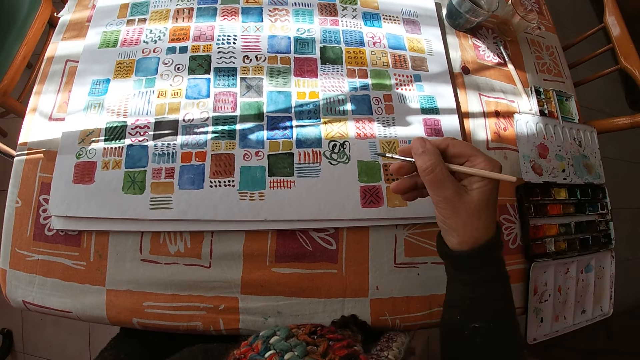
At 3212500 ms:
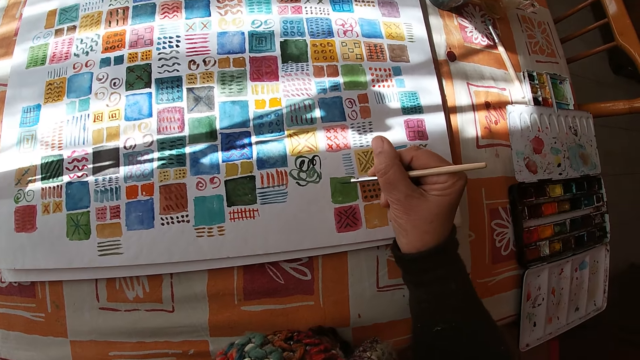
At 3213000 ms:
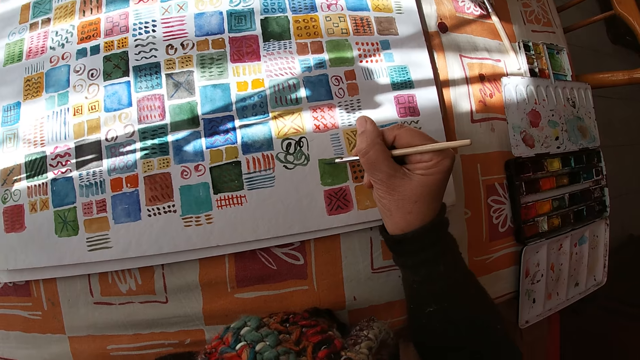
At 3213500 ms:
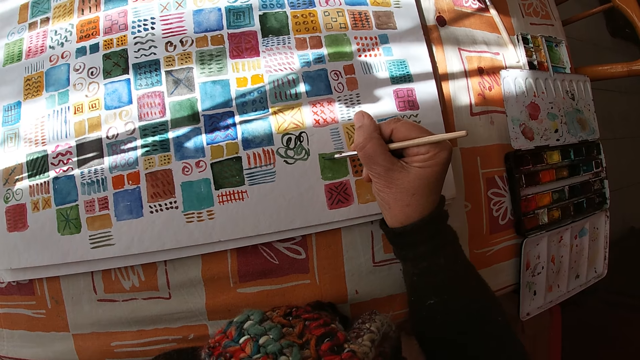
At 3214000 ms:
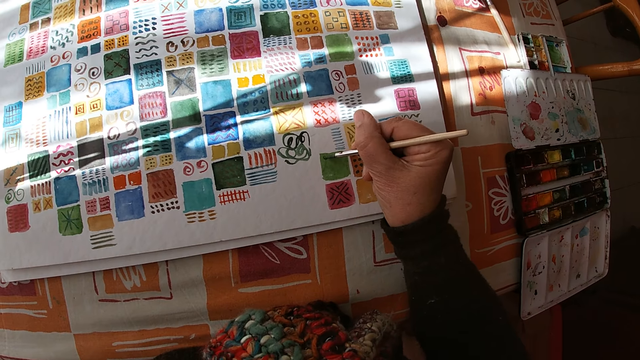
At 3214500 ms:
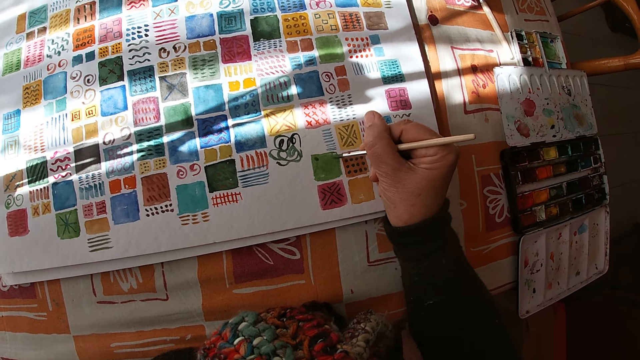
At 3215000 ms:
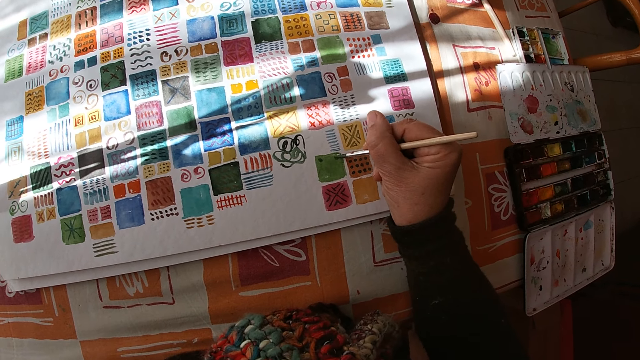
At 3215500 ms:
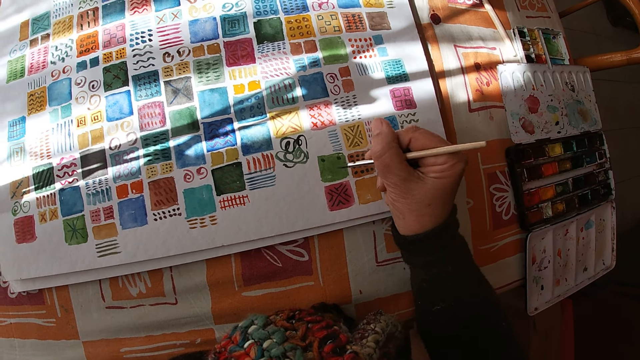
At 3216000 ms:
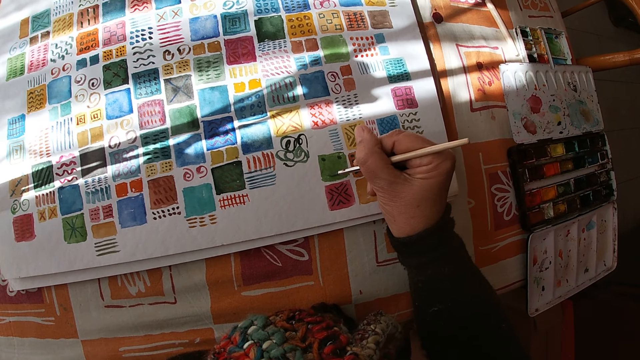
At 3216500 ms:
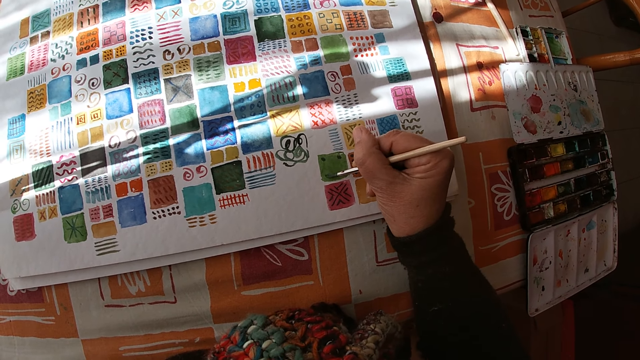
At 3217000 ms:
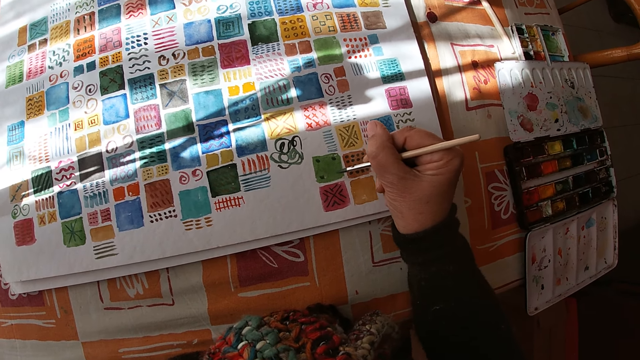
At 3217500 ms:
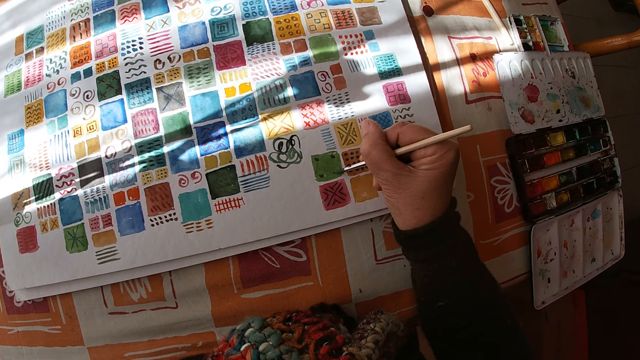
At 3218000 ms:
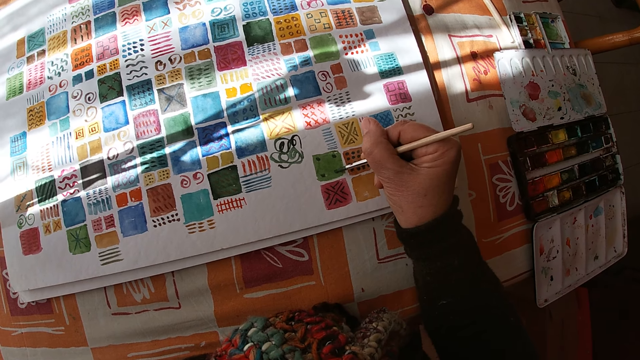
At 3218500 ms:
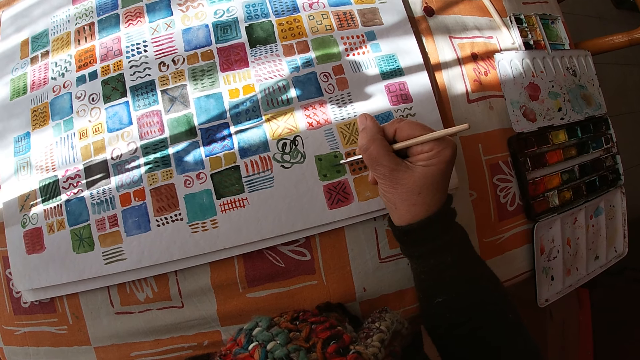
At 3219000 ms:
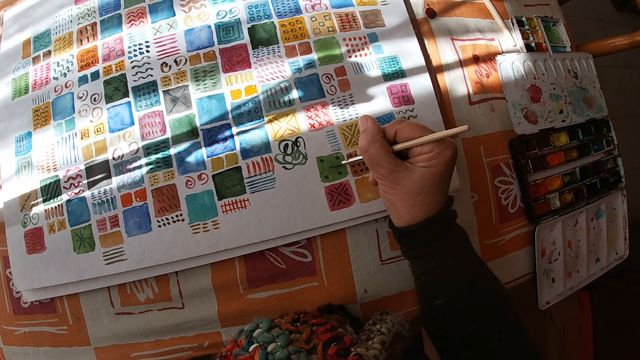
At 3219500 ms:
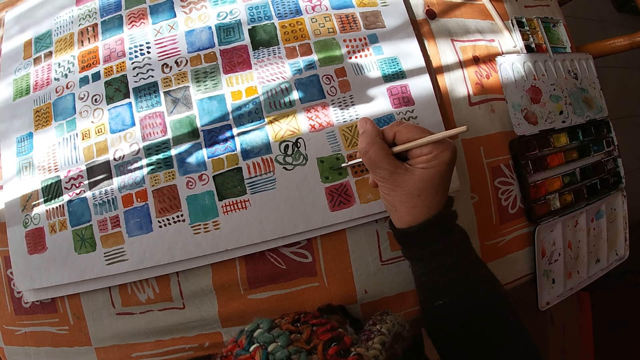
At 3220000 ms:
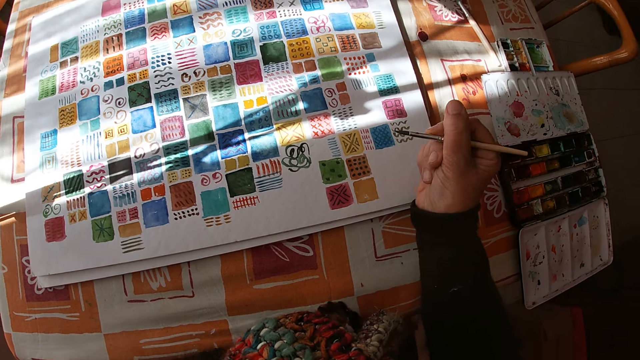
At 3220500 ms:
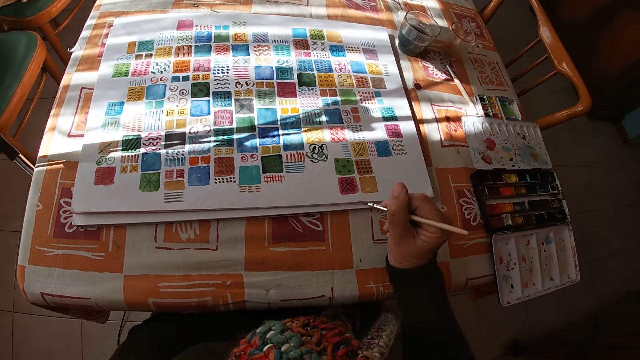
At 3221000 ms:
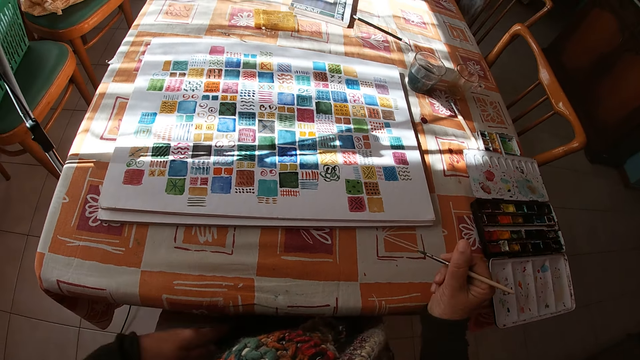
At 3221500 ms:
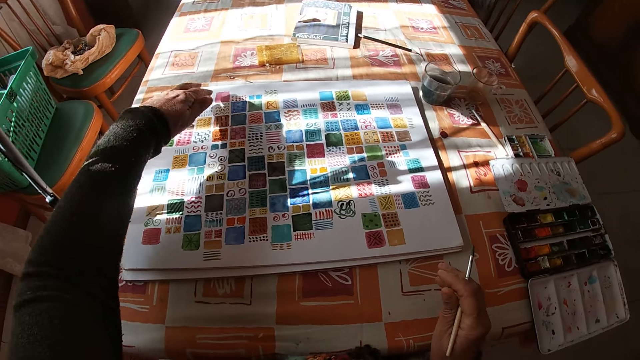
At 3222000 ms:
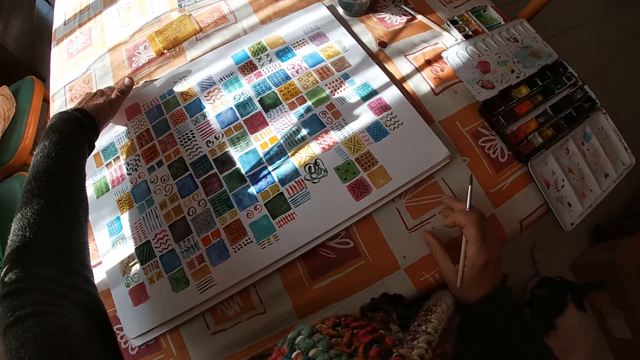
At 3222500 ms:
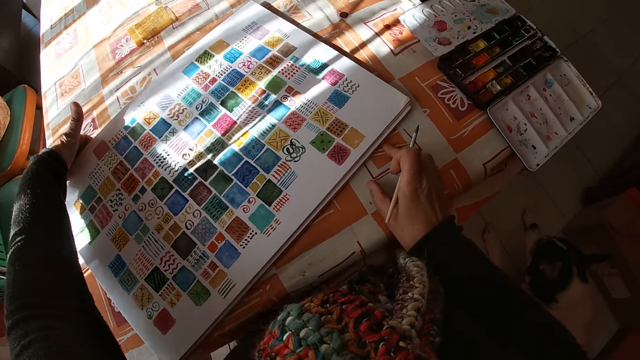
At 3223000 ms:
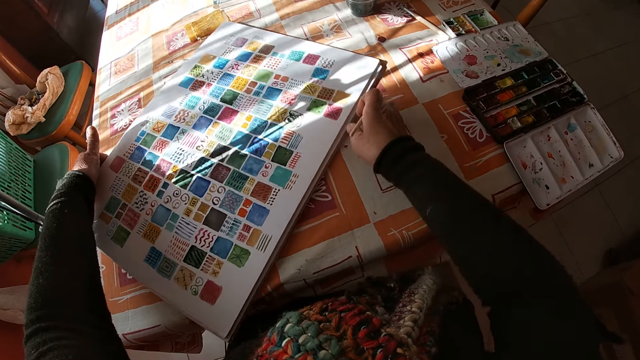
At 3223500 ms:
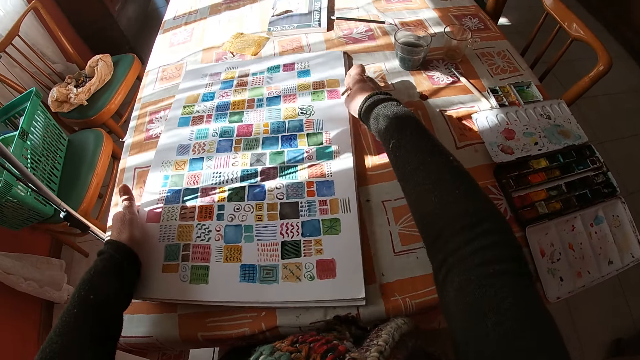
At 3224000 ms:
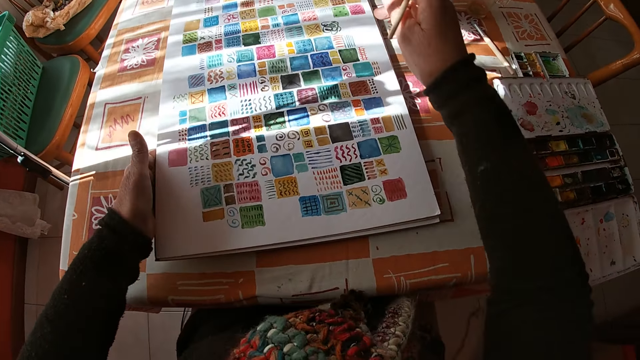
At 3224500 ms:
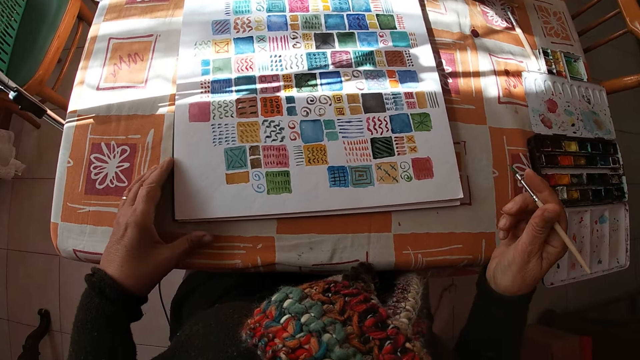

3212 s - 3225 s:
The camera wearer places her right arm on the table. She paints on the canvas pad on the table with the paintbrush in her right hand. She holds the paintbrush. She adjusts the canvas pad on the table with her left hand. She holds the drawing. She turns the drawing and adjusts the canvas pad on the table with both hands.

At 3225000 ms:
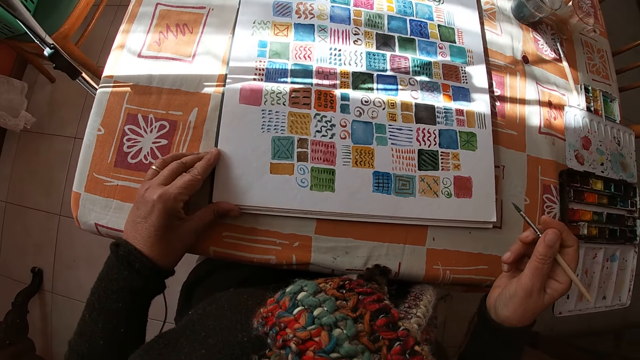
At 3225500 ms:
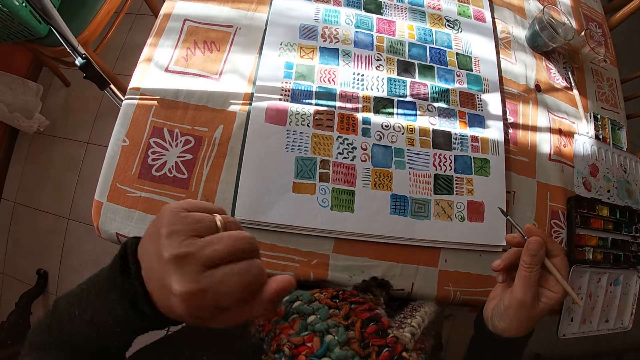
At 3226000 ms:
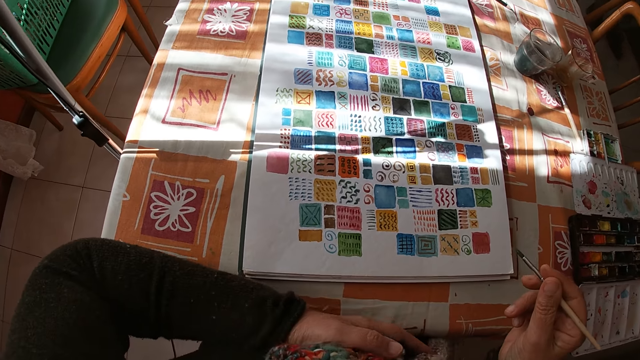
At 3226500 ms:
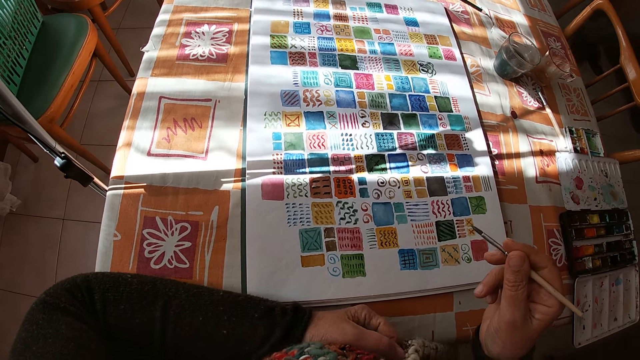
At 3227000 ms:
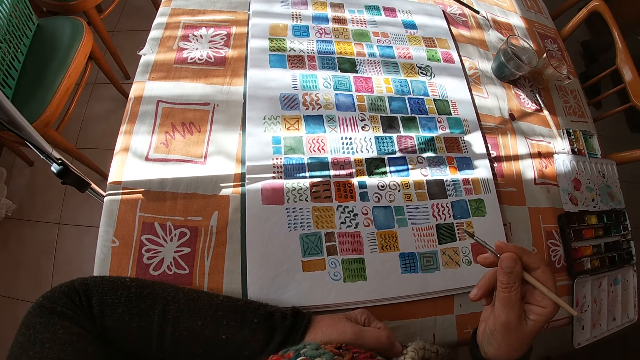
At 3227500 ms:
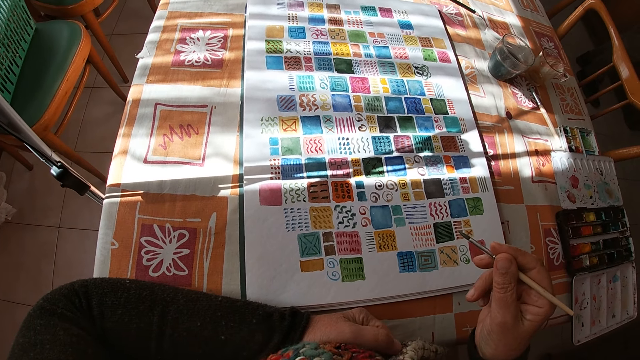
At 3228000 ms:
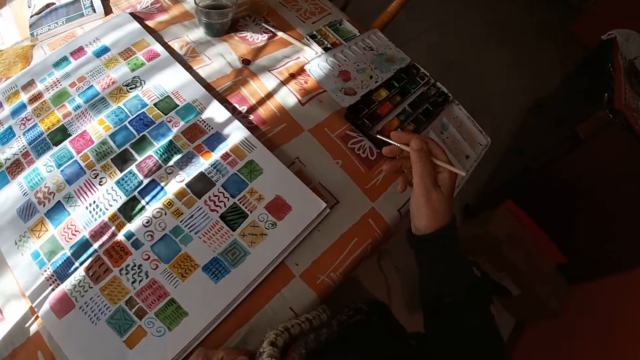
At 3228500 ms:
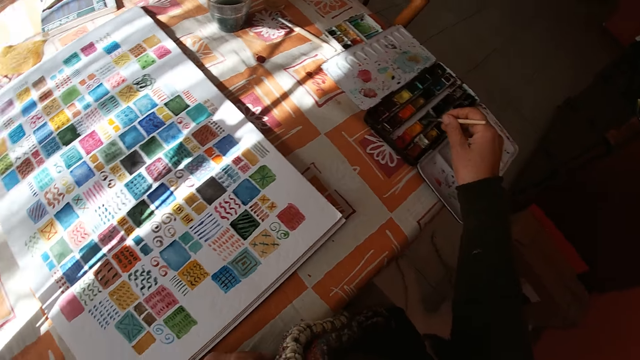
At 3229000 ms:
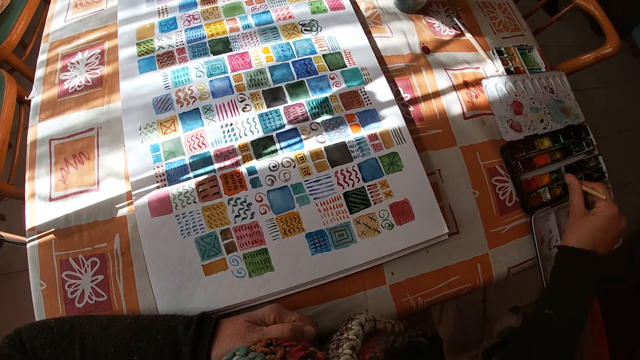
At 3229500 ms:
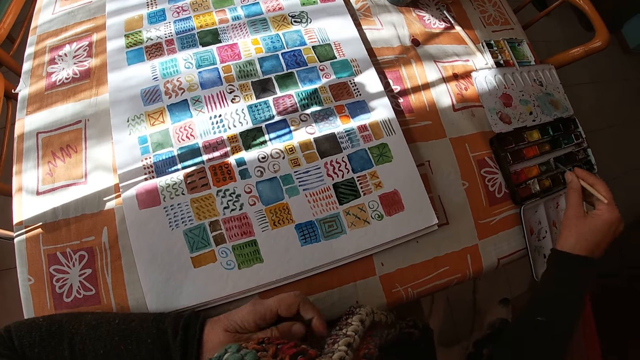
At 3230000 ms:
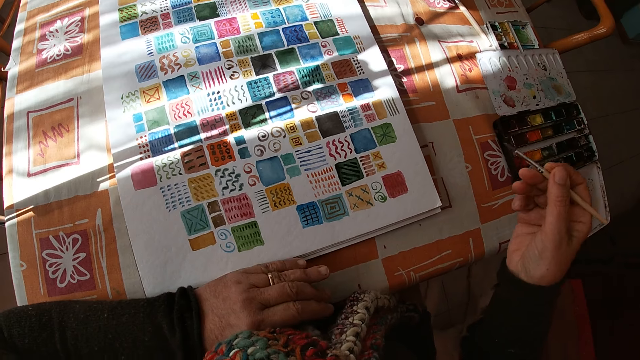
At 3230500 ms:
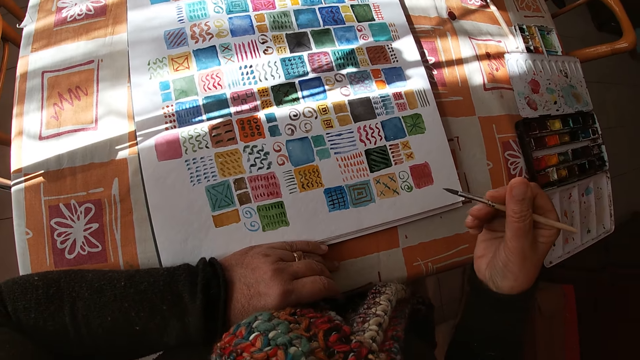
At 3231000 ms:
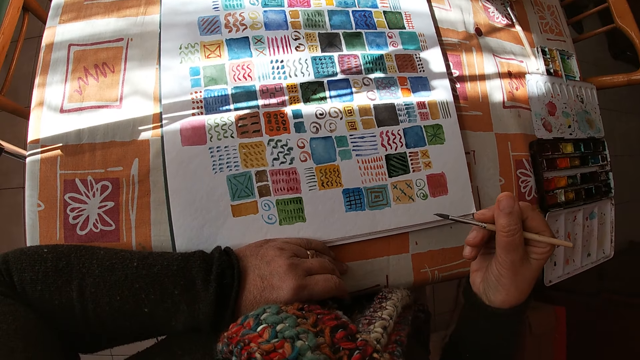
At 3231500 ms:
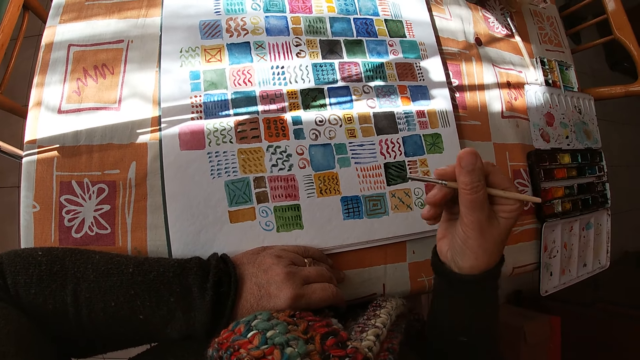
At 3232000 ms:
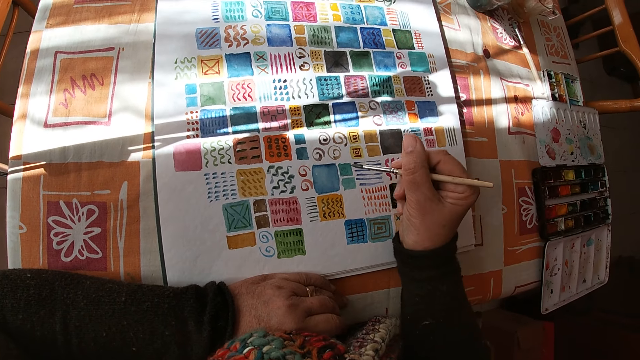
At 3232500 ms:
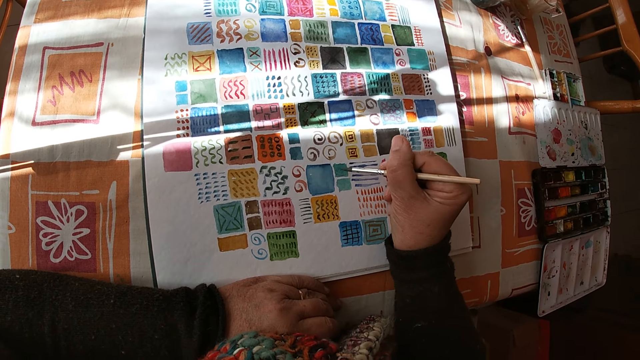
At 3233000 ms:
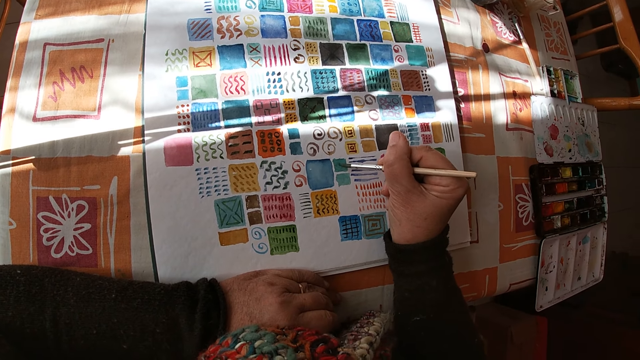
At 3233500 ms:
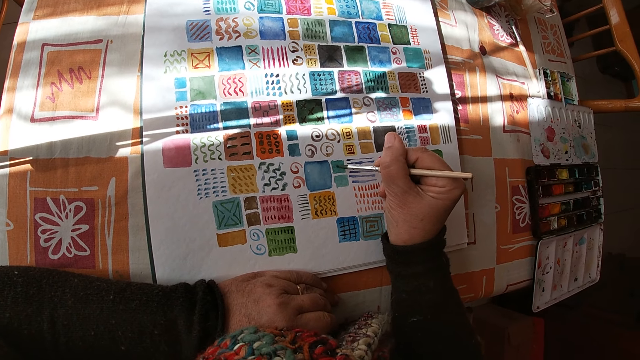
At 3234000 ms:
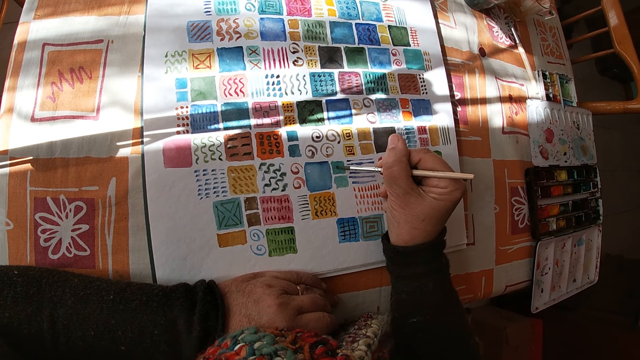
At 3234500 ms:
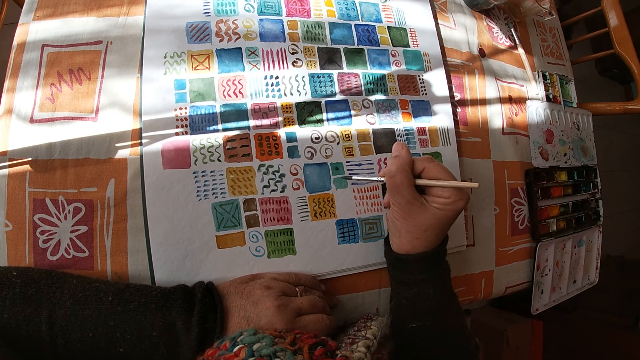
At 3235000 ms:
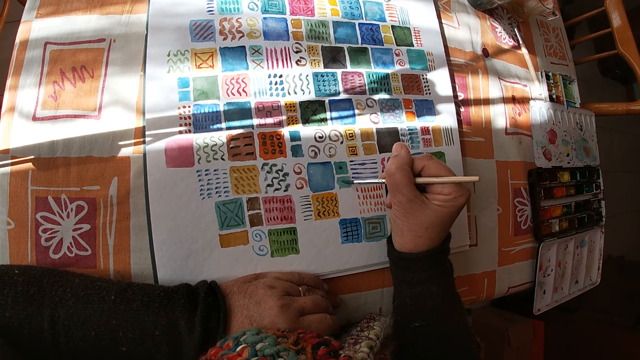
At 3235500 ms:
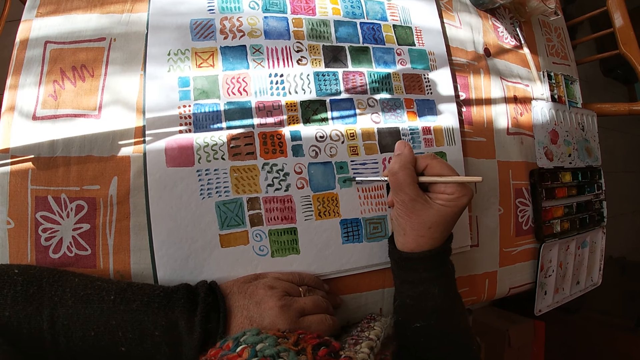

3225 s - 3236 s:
The camera wearer holds the paintbrush. She places her left arm on the table. She looks at the drawing. She dips the paintbrush in her right hand into the color palette on the table. She places her left hand on the canvas pad on the table. She holds the paintbrush. She paints on the canvas pad on the table with the paintbrush in her right hand.
